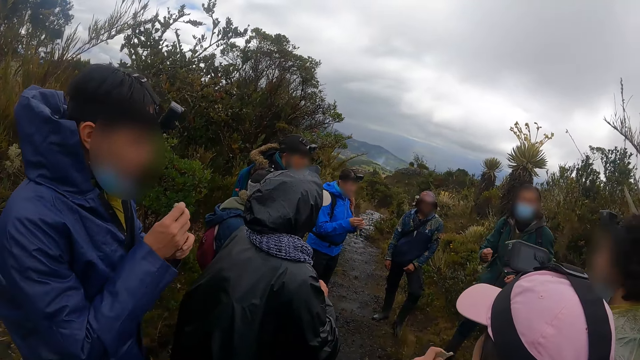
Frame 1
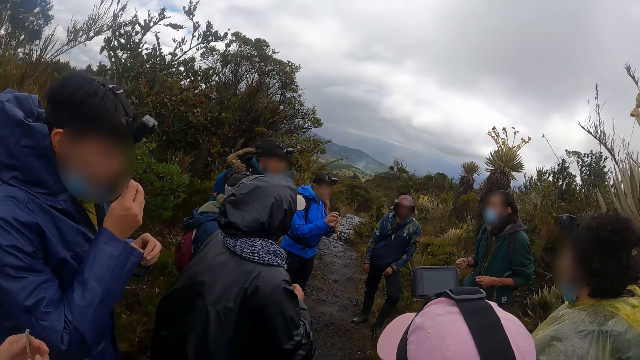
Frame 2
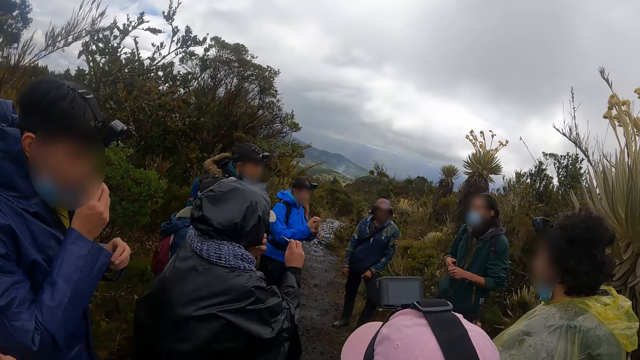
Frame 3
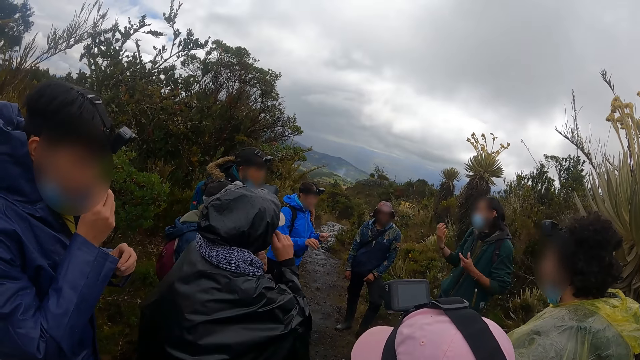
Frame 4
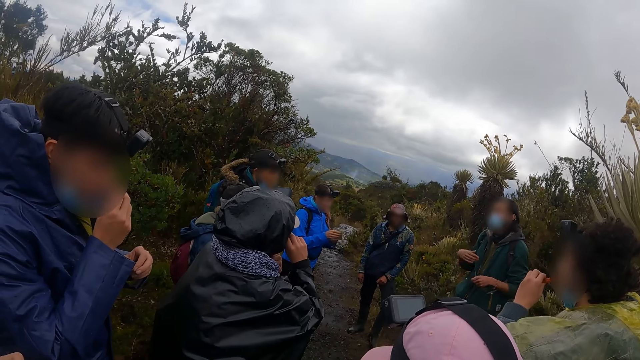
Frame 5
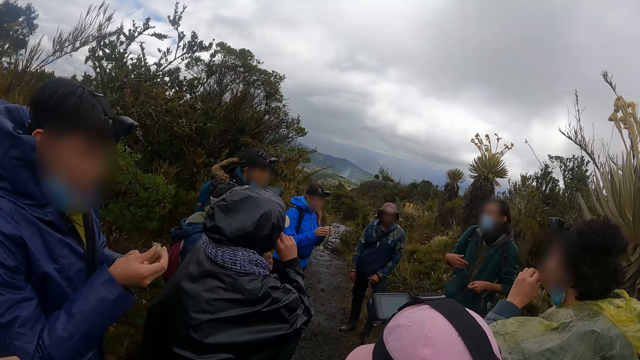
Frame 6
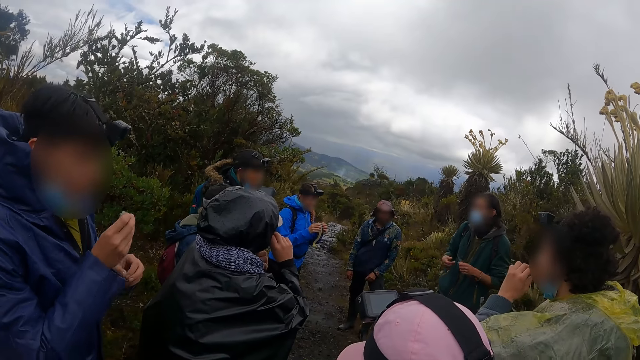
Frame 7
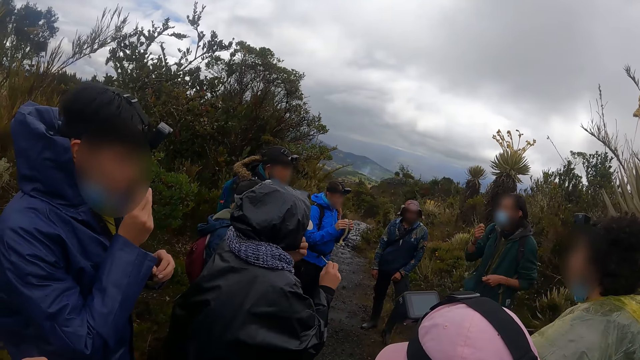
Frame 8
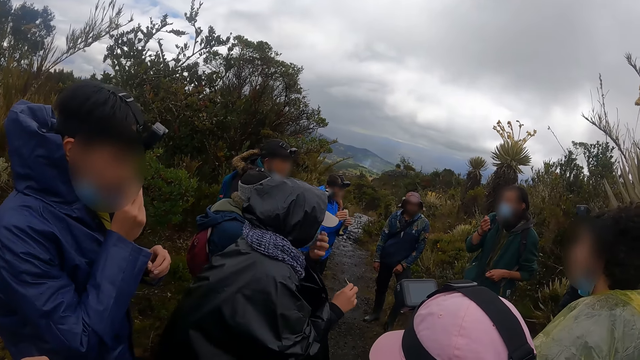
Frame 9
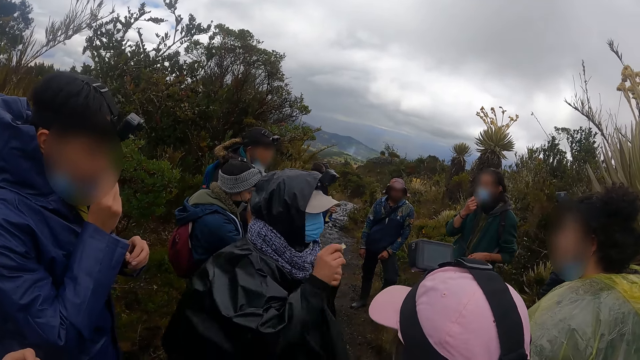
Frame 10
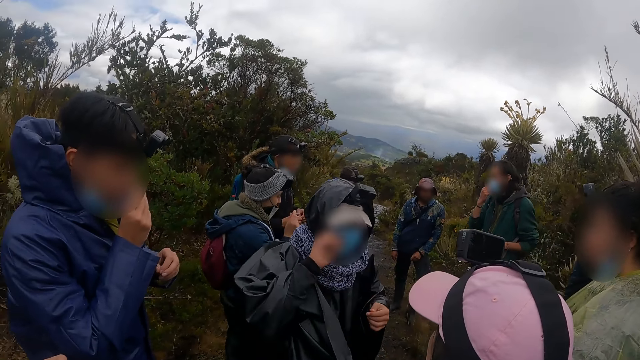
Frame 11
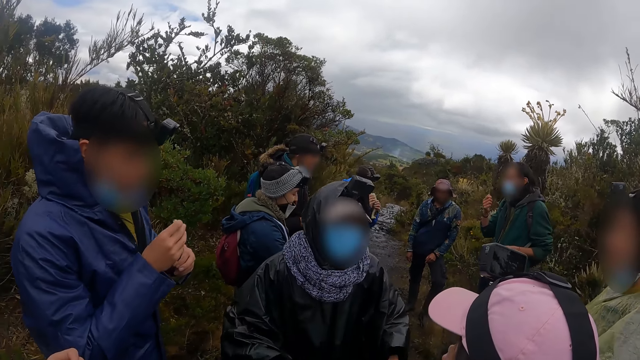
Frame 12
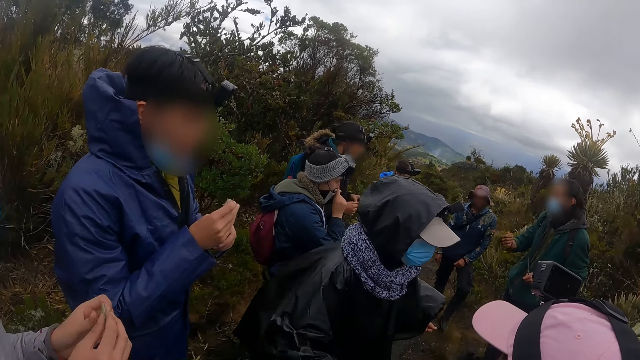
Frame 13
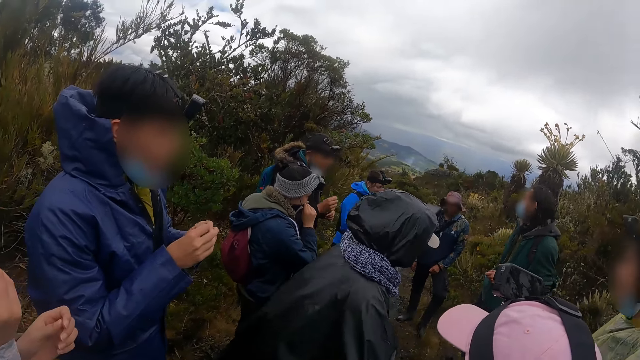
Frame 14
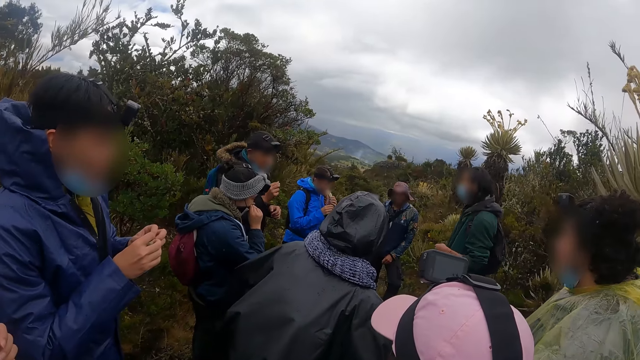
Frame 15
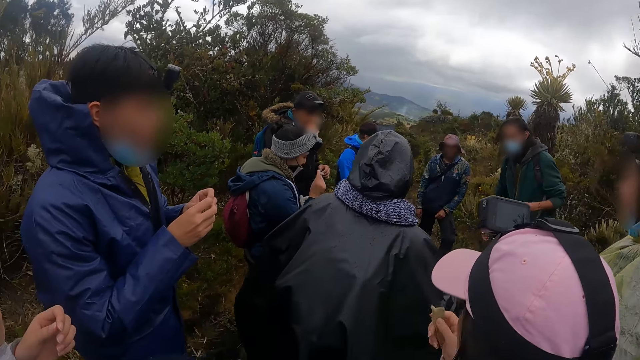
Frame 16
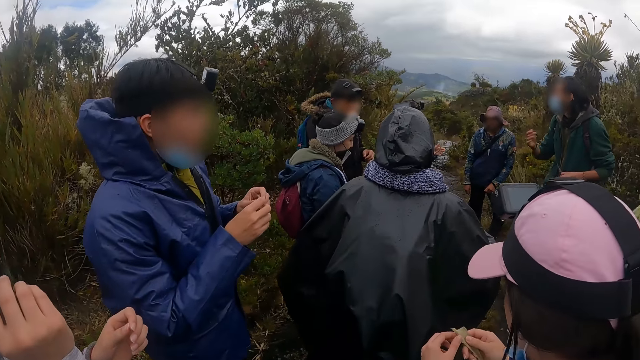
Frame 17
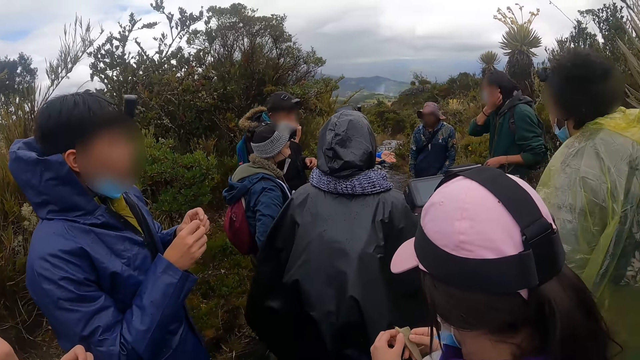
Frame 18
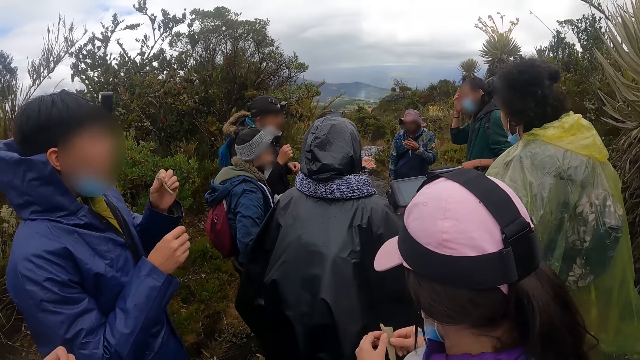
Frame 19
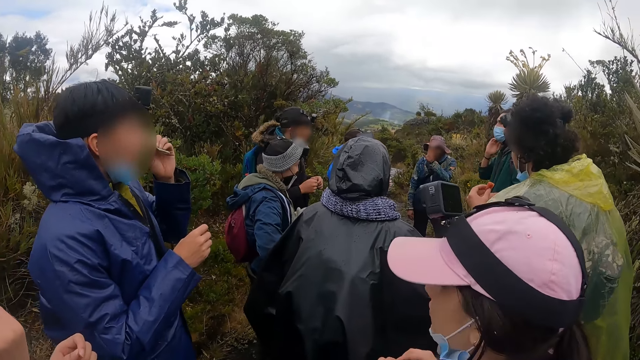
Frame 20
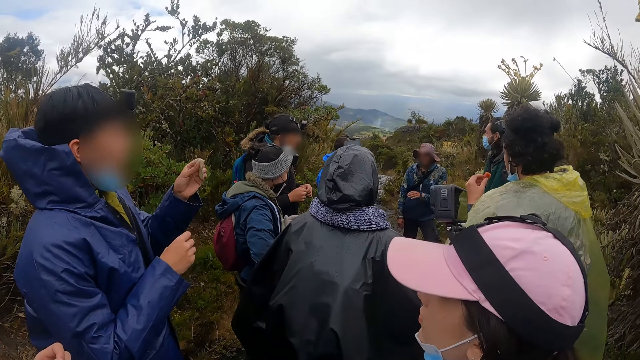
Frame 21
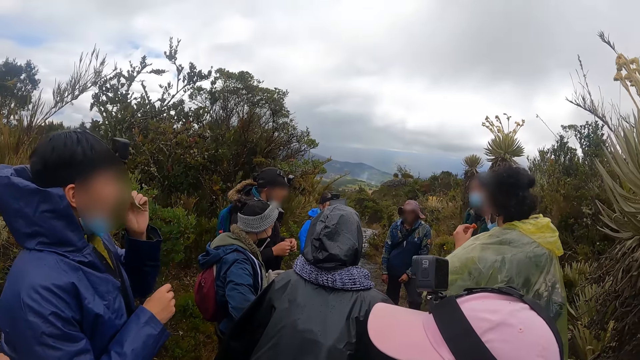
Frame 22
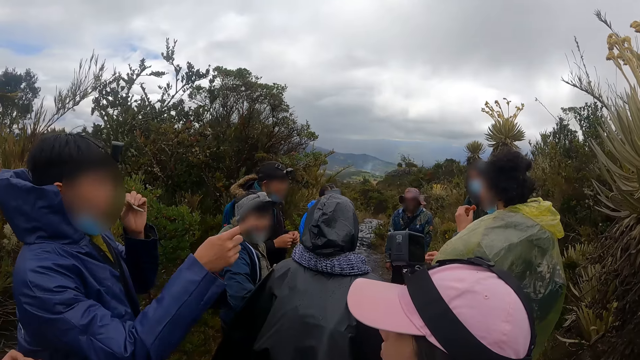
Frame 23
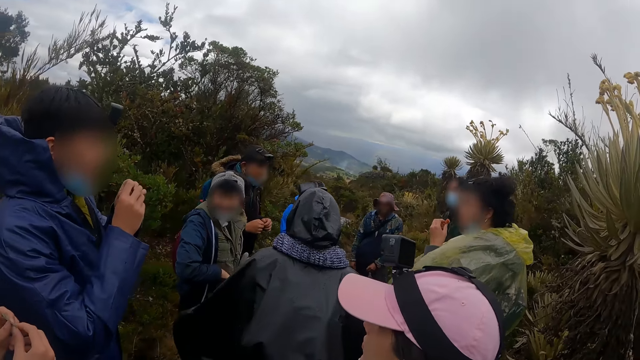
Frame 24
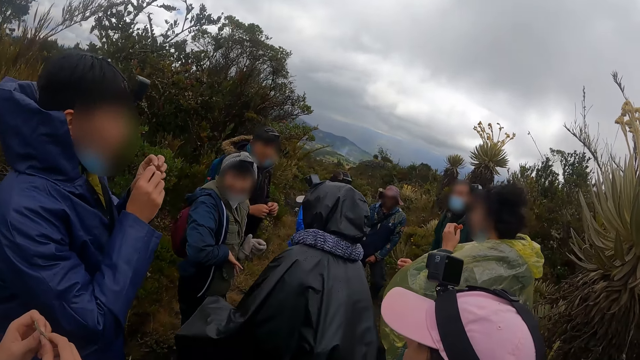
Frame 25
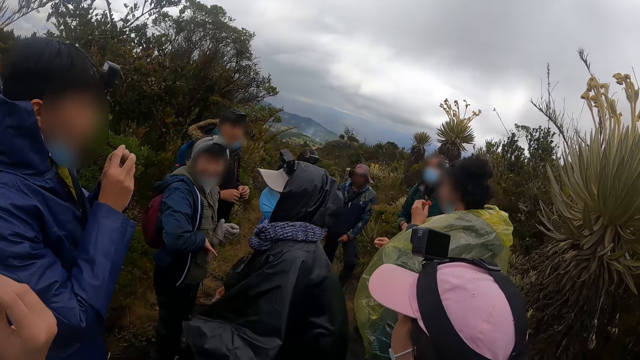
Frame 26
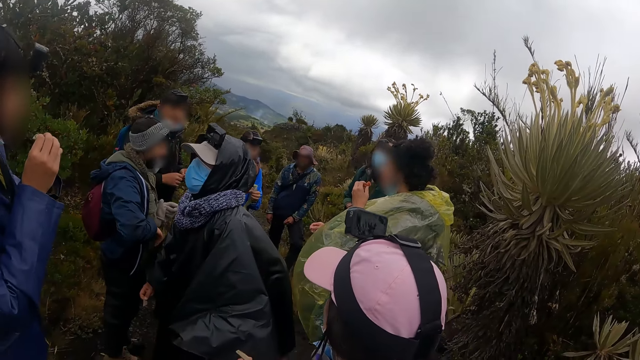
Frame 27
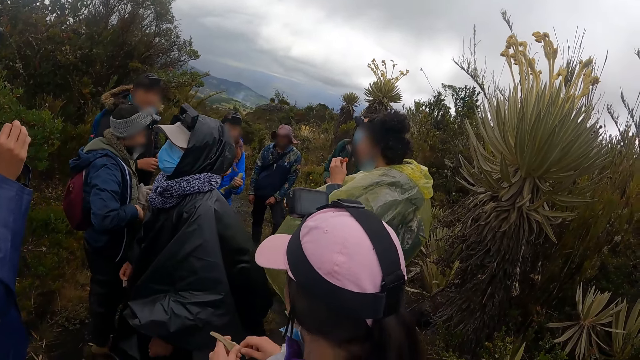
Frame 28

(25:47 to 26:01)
A man smells the branch in his hands. The camera wearer looks around. Another man pulls down his nose mask from his face with his left hand and scratches his face with the branch in his right hand. A third man eats the beef in his left hand. The second man pulls up his nose mask with his left hand. The first man smells the branch in his hands. The second man smells the branch in his right hand. A woman smells the branch in her right hand. Another woman holds the branch in her right hand with both hands. A fourth man adjusts his hair with his right hand. The first man smells the branch in his left hand. He smells the branch in his left hand again. The first man points at the third man with his right hand. The first man smells the branch in his left hand with both hands. The first woman smells the branch in her right hand.

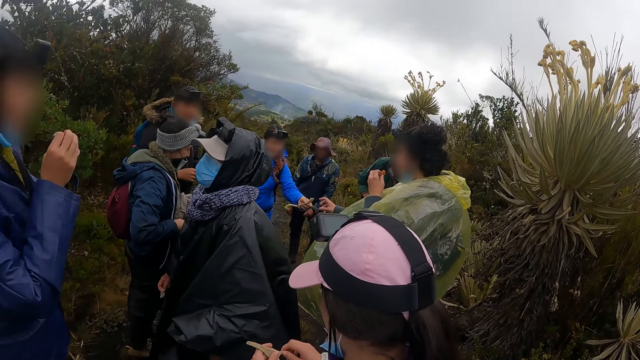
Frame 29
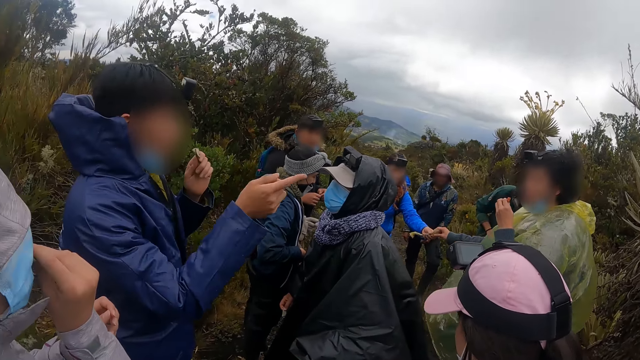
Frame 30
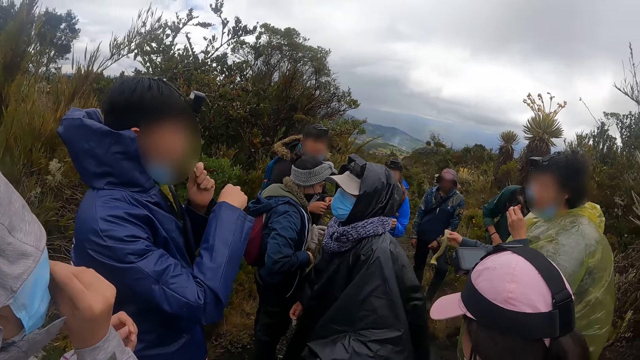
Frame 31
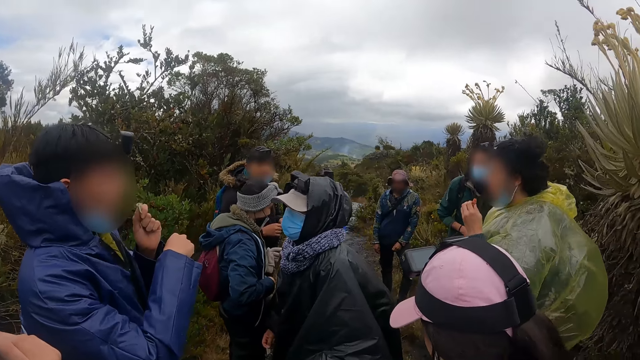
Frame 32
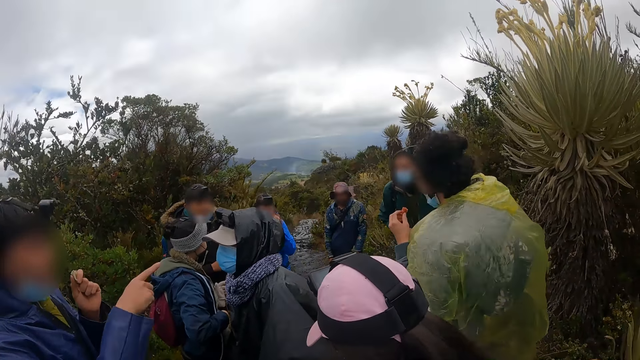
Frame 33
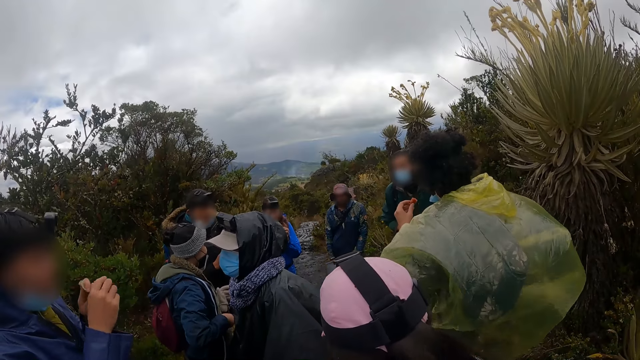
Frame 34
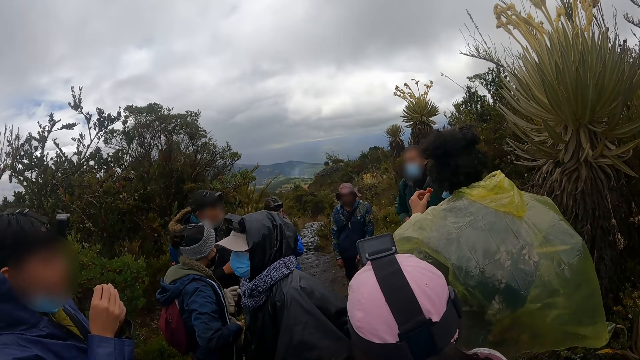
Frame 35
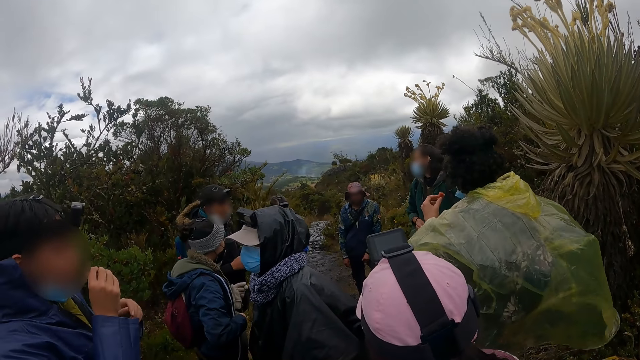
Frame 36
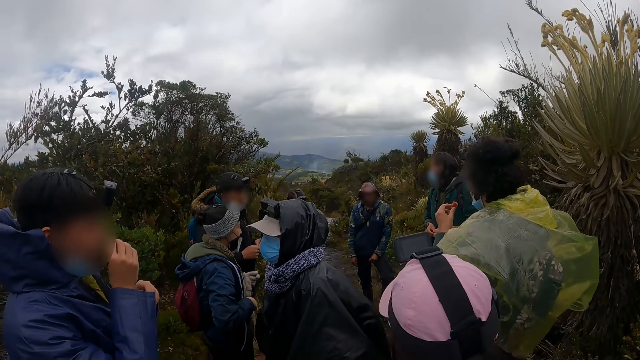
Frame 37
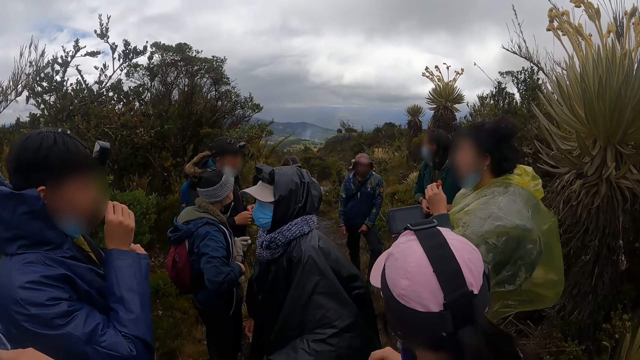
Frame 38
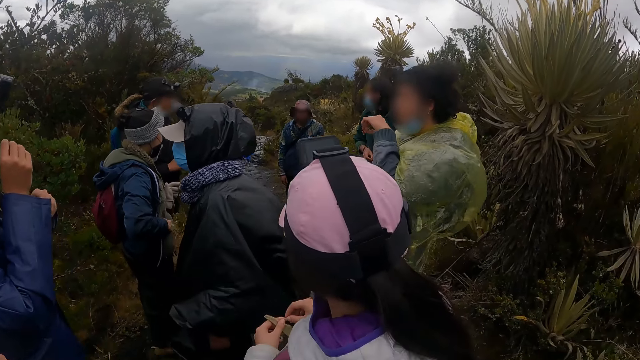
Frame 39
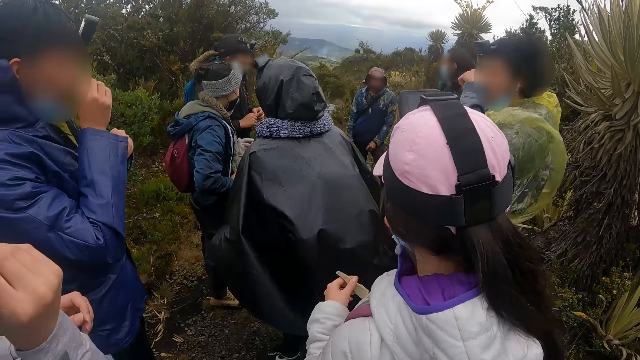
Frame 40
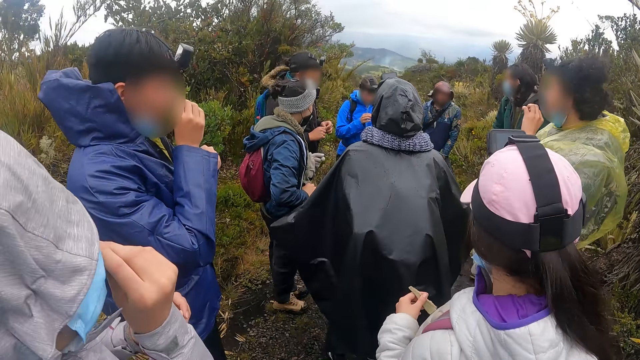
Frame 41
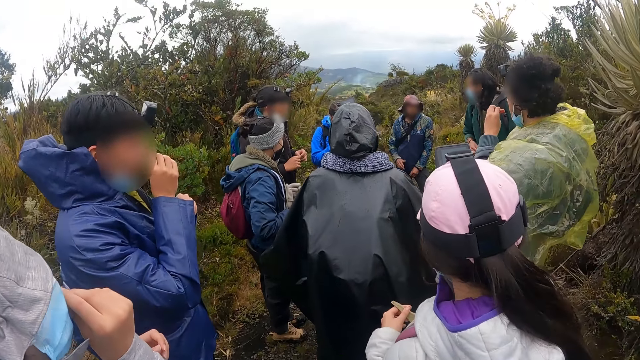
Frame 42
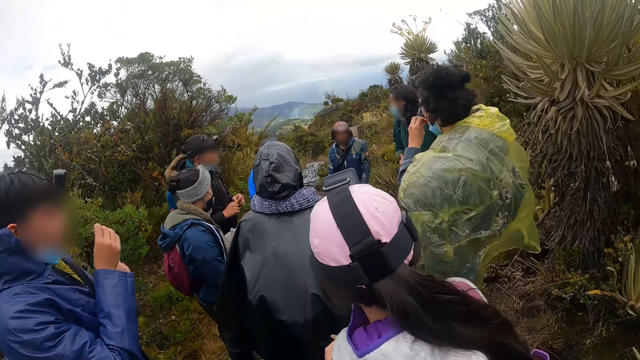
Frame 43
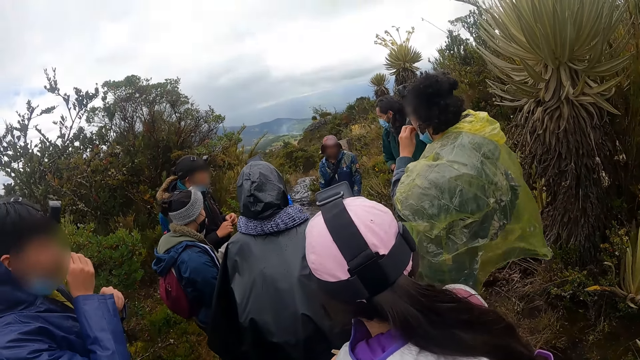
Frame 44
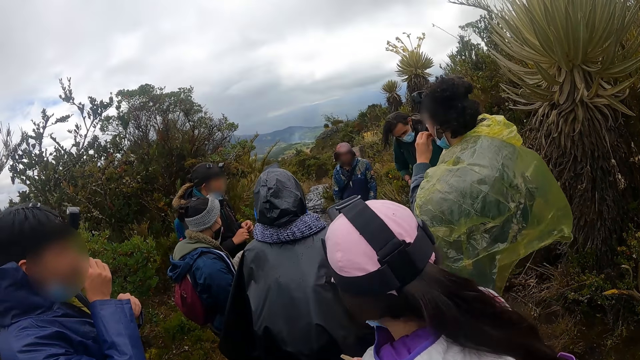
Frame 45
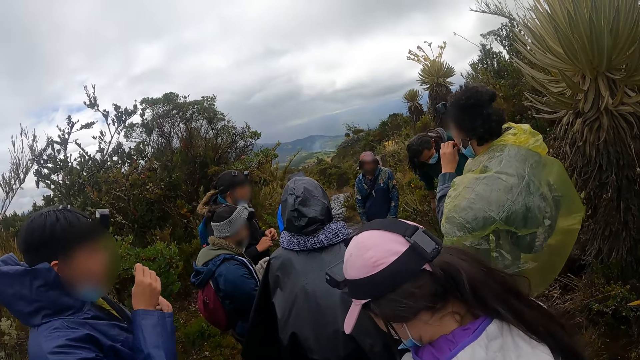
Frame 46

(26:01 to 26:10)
A man collects the branch from a woman with his right hand. Another man smells the branch in his left hand. The second man passes the branch from his left hand to his right hand and smells the branch in his right hand. The first man cleans his mouth with his left hand. The second man smells the branch in his right hand.
